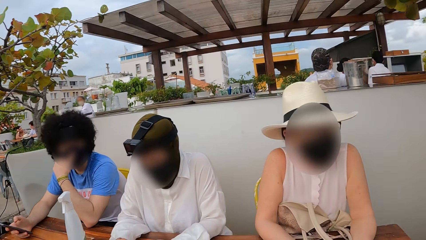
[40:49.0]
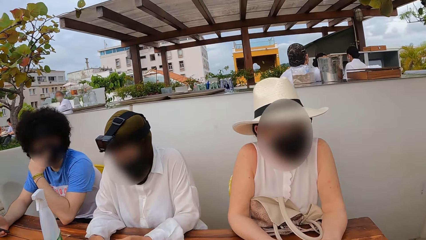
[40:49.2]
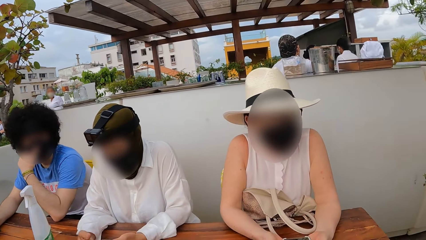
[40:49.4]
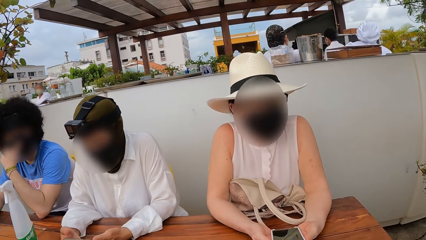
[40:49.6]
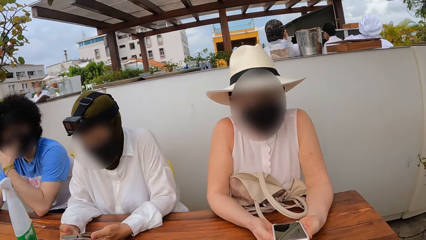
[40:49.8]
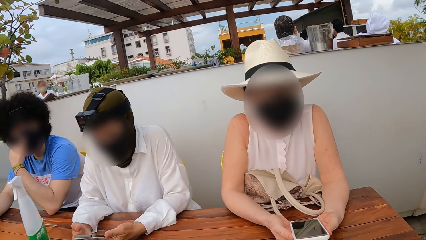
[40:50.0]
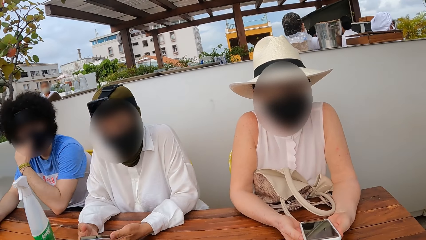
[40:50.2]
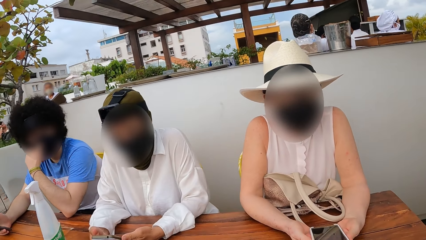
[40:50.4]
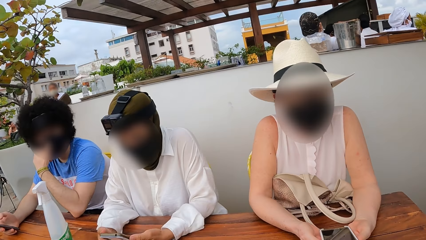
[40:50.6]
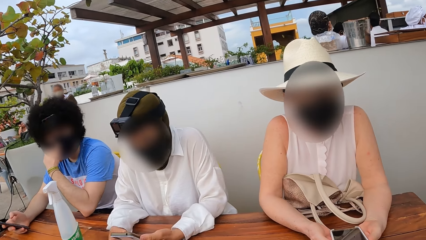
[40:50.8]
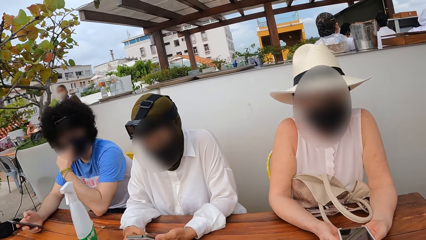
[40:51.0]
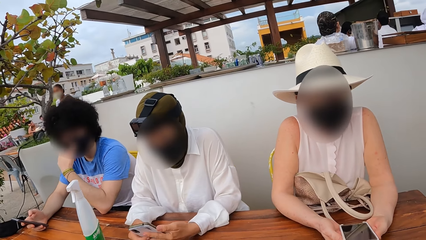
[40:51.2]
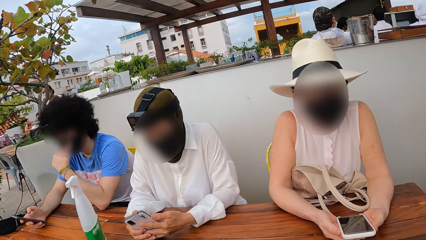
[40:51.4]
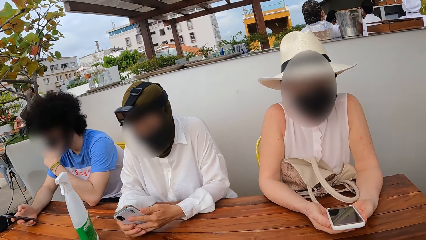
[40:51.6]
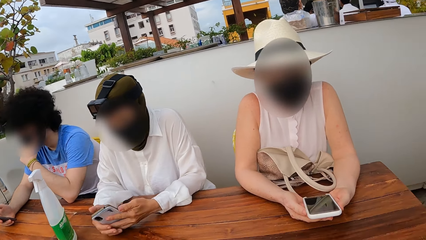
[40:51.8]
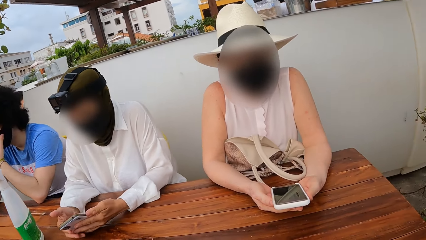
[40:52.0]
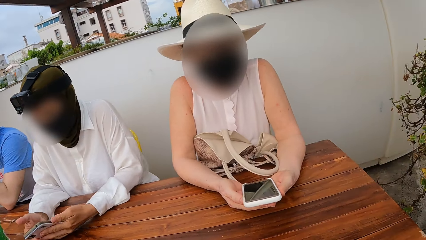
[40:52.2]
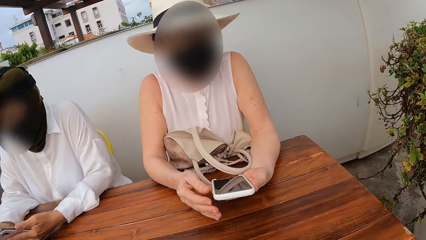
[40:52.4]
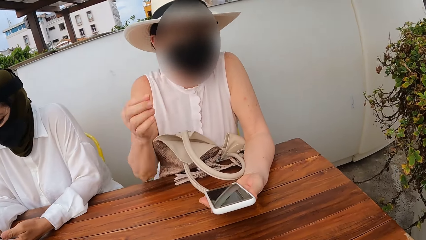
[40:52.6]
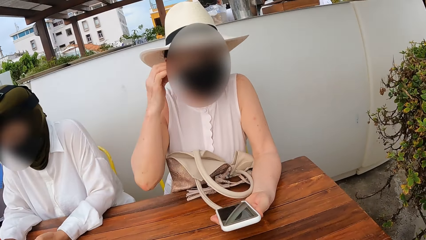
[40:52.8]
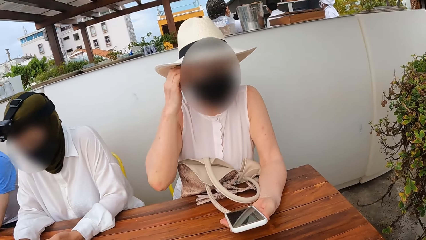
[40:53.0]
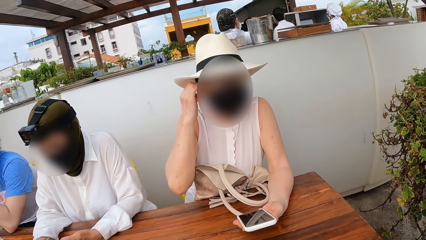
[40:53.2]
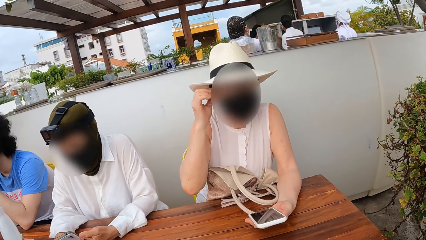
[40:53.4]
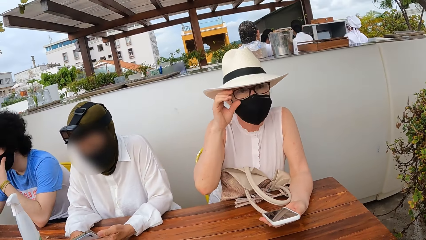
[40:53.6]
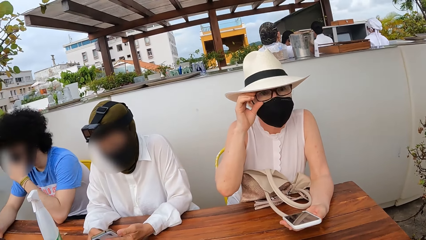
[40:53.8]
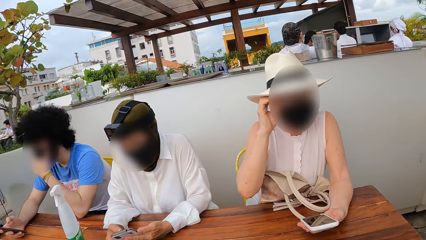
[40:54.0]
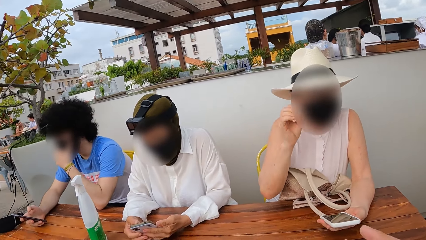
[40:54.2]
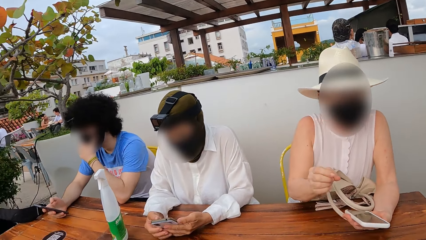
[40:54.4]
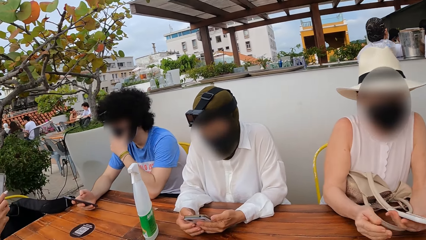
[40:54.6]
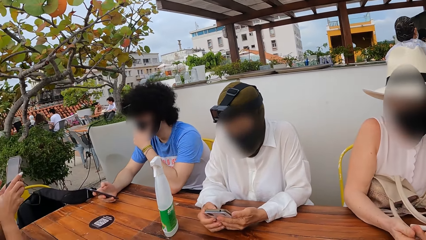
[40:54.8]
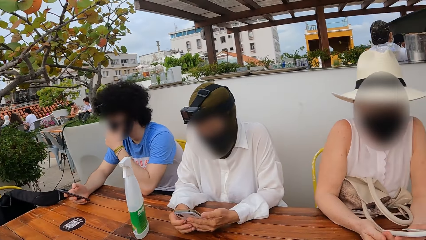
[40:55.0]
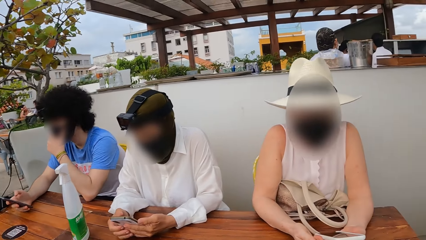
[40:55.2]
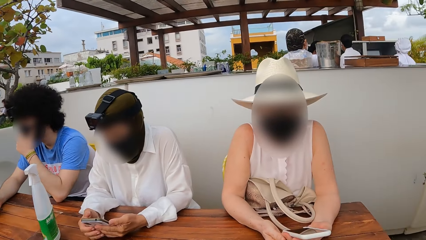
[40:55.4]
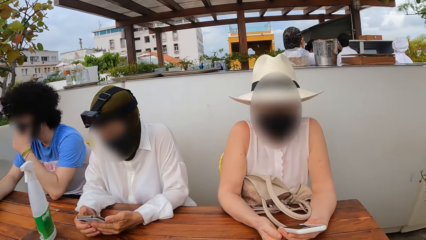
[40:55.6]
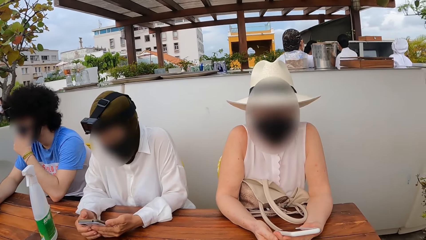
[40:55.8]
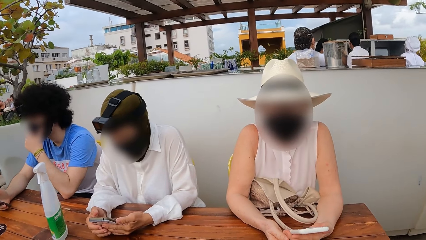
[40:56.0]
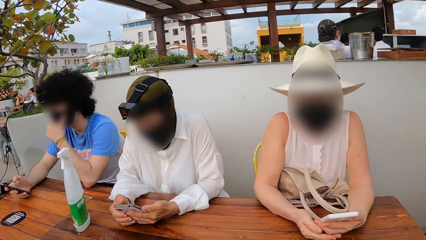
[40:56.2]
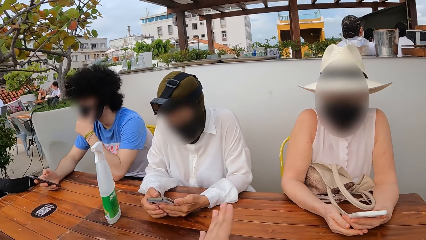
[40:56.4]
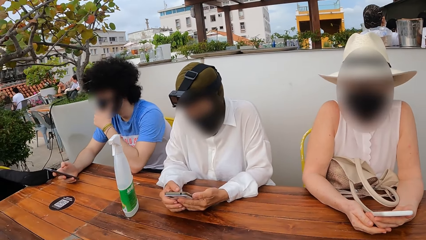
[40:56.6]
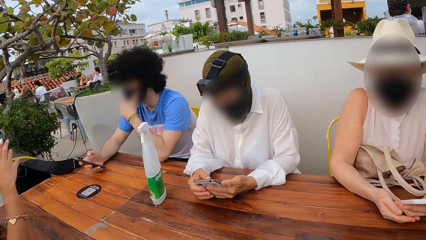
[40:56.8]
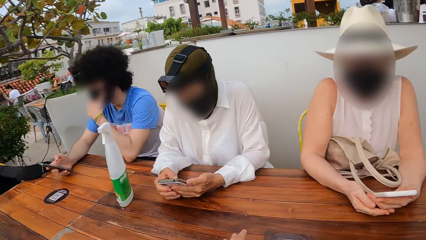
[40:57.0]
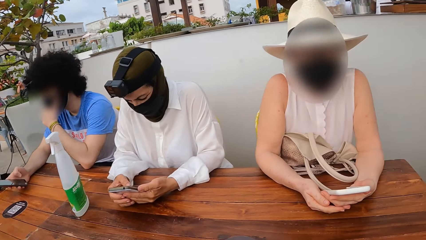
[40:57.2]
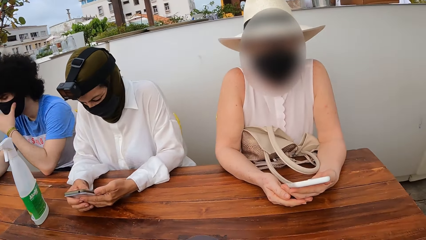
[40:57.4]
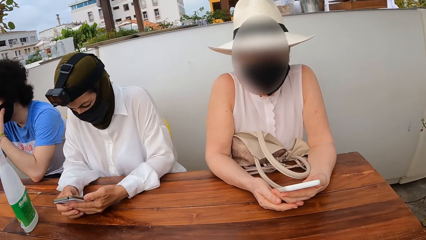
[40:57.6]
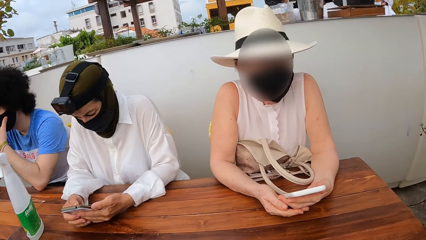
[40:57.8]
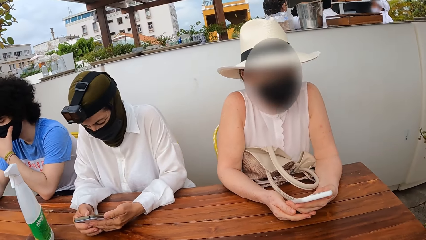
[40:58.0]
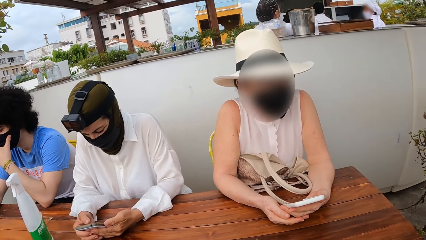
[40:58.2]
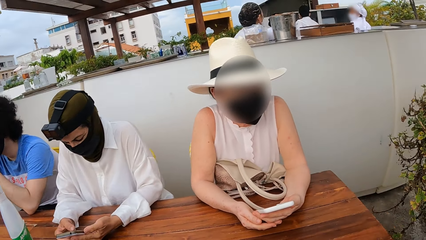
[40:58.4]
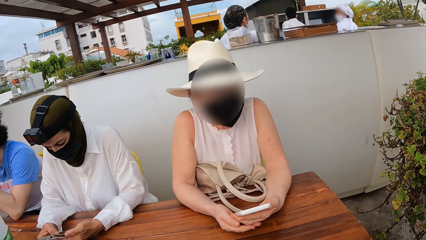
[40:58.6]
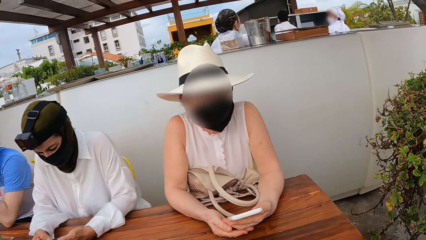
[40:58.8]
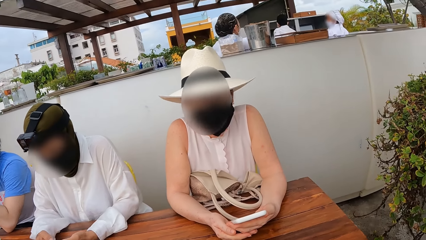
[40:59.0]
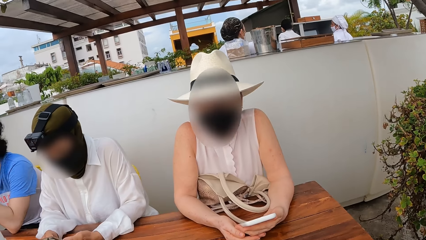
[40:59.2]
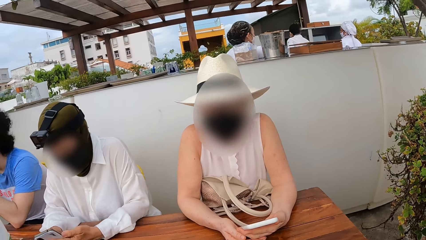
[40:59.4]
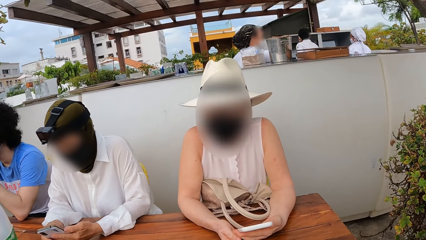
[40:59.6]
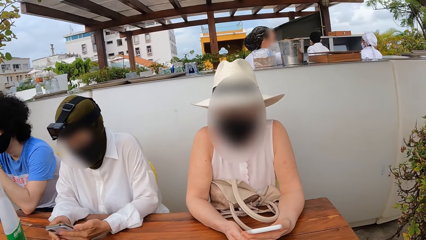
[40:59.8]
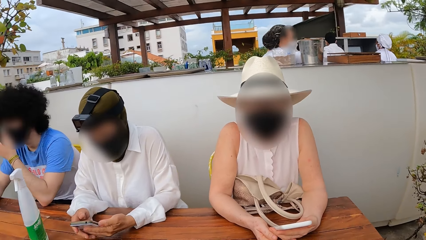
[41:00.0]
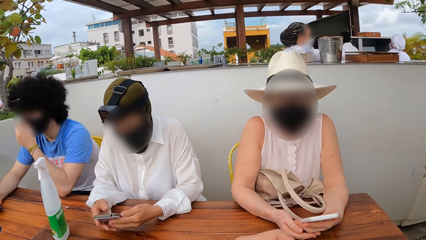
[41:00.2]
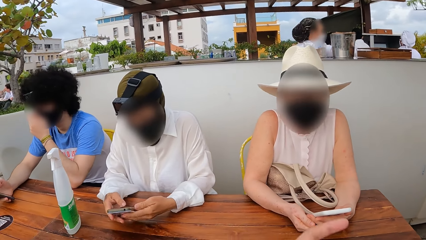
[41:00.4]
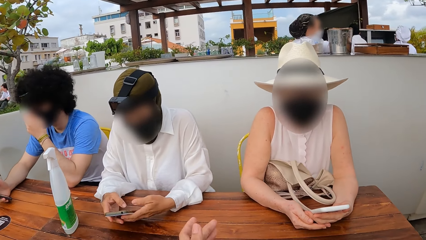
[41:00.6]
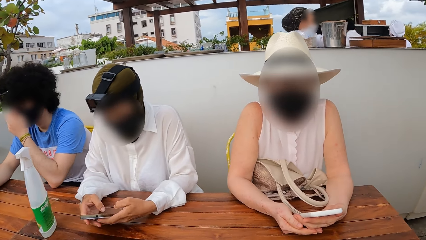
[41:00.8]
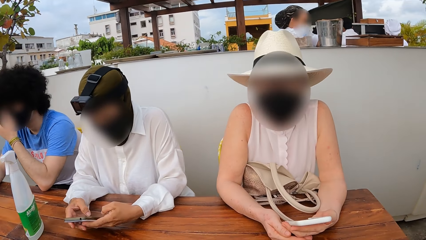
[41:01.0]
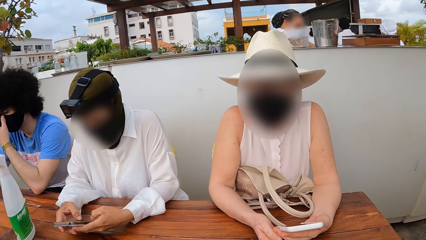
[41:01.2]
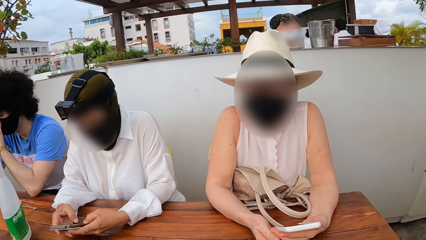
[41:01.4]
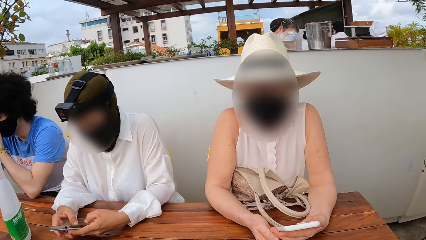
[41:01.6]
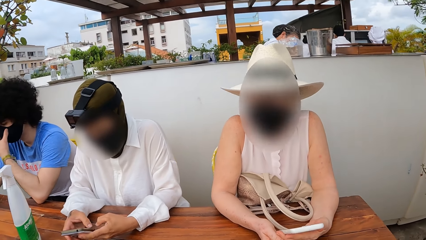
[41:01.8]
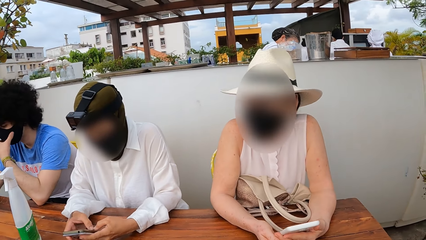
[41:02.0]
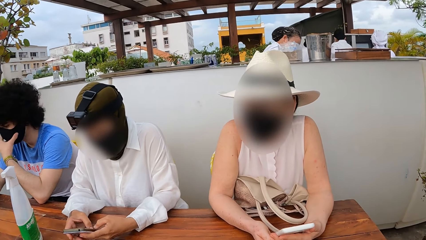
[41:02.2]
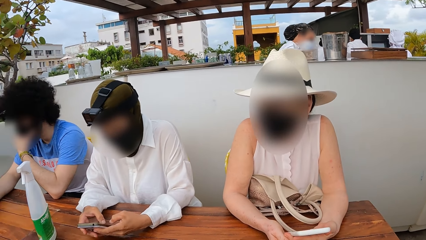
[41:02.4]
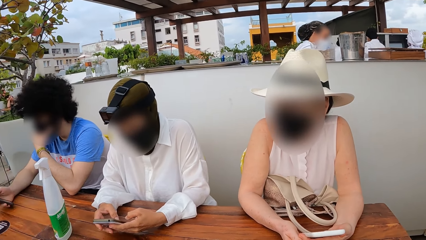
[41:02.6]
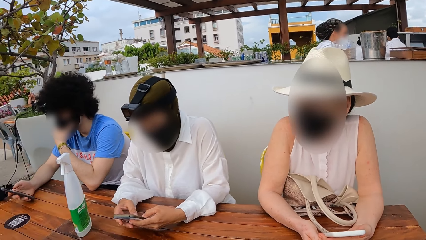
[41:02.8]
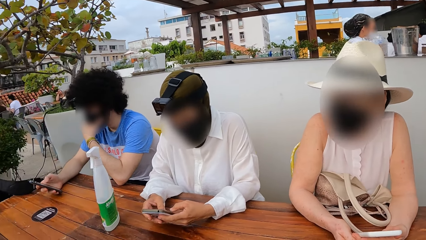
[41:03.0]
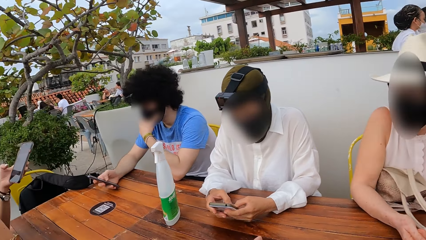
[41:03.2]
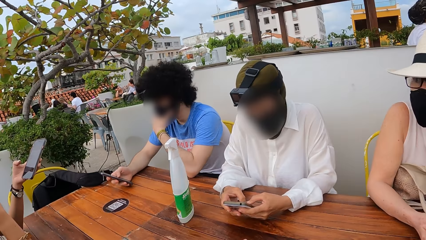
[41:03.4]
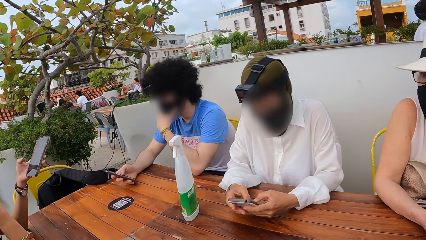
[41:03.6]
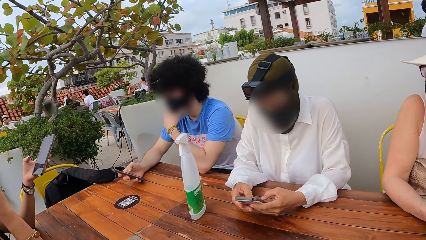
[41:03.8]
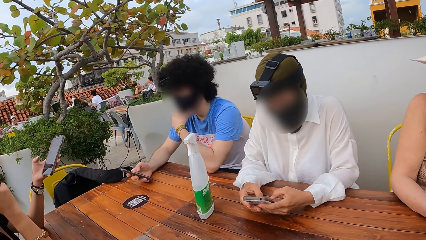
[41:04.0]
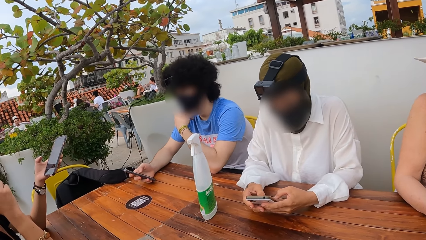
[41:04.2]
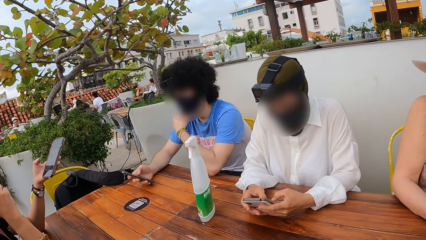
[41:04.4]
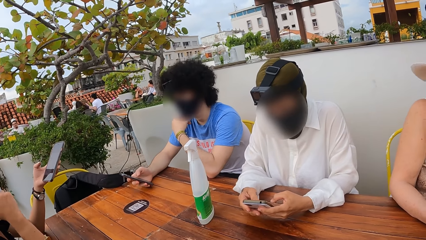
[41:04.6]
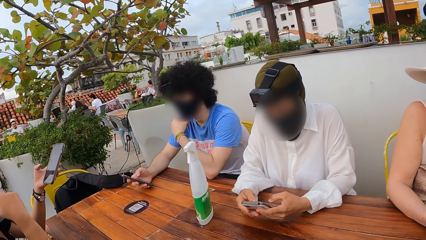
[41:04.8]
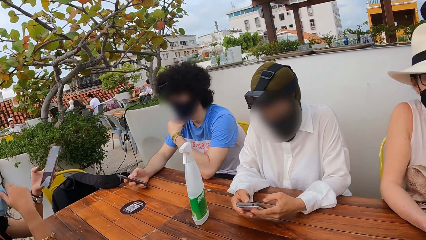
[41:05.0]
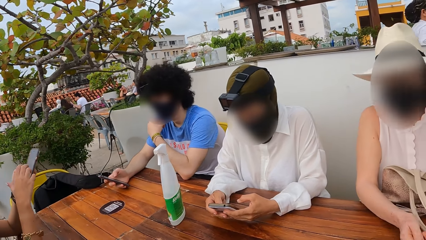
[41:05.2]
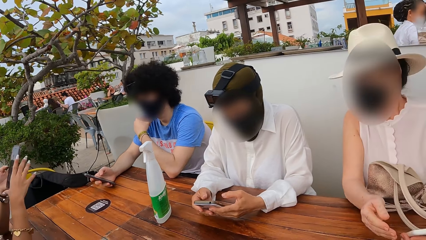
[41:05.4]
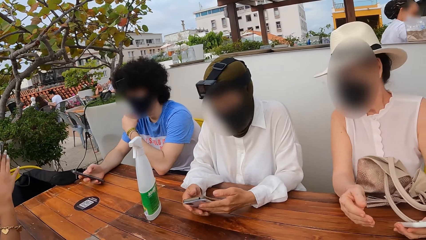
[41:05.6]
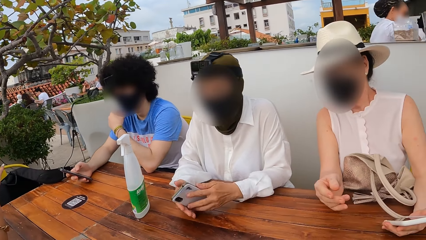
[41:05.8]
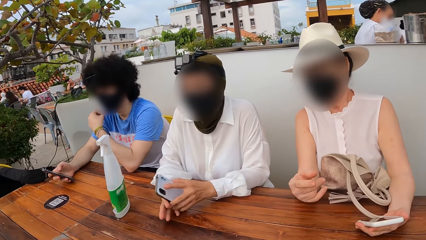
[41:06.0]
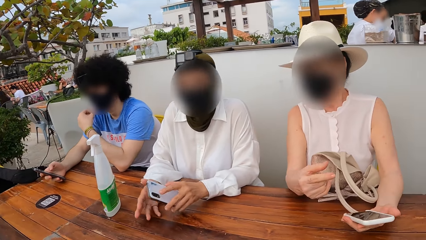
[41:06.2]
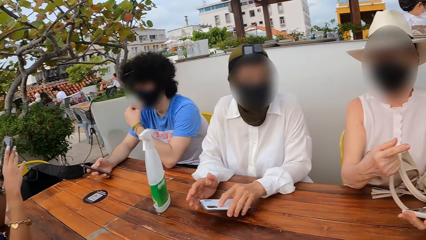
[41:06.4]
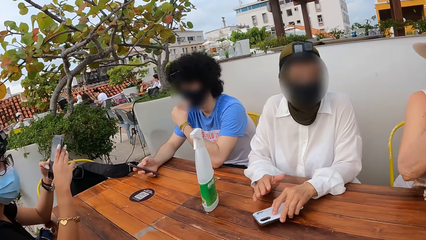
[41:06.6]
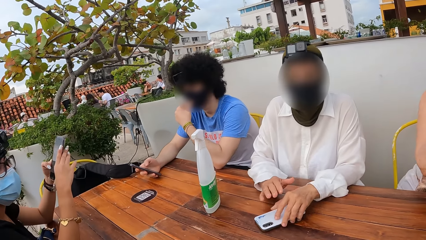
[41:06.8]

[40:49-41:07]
A lady interacts with the camera wearer. The camera wearer looks around a restaurant. The lady adjusts her mask. The camera wearer interacts with the lady. Another lady operates a mobile phone. The camera wearer looks around the restaurant. The first lady interacts with the camera wearer. The camera wearer interacts with the first lady. They look around the restaurant.
